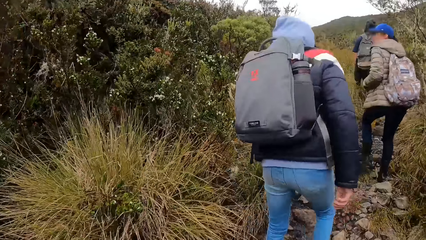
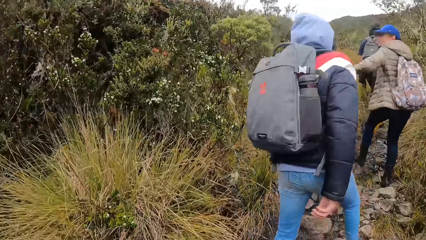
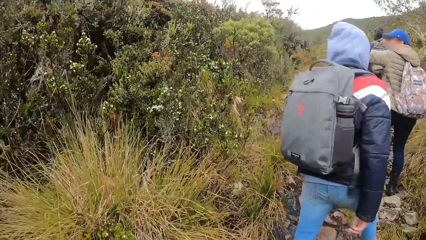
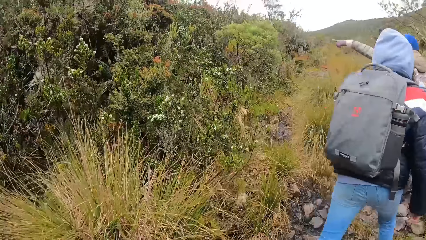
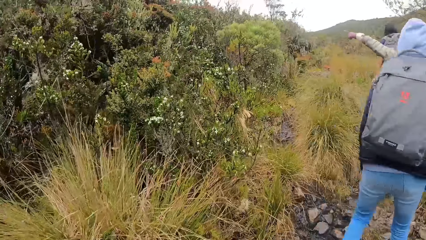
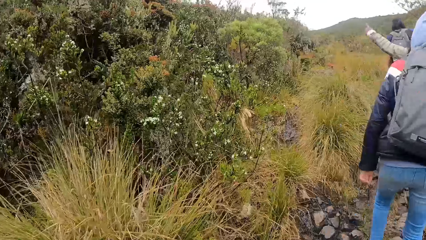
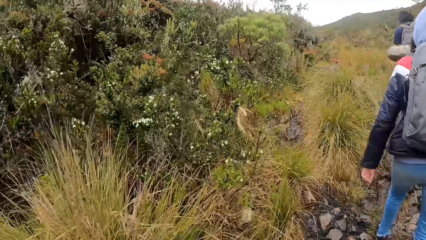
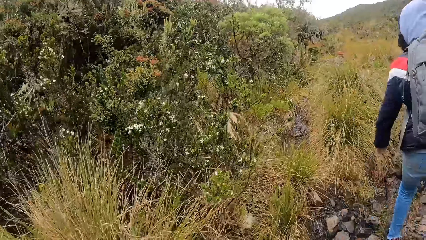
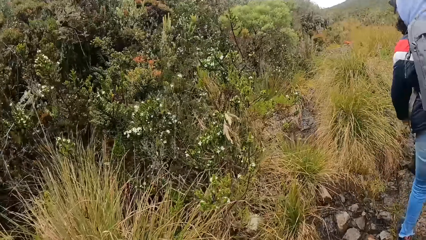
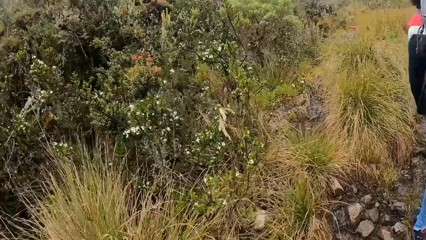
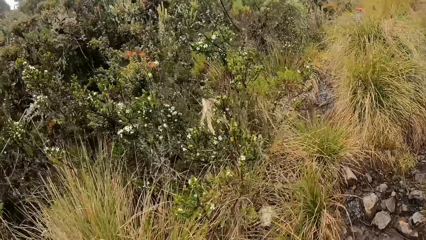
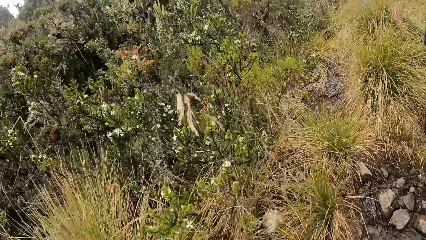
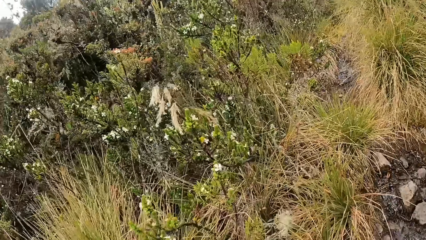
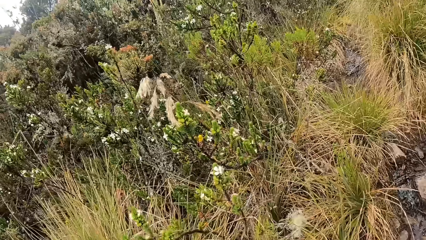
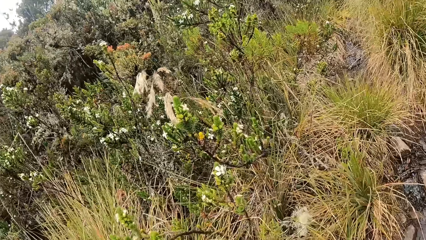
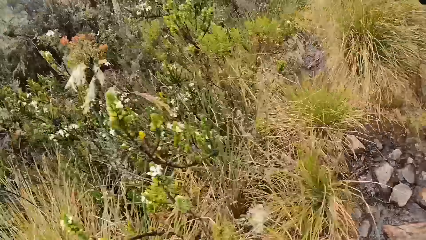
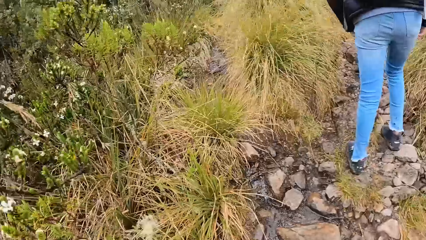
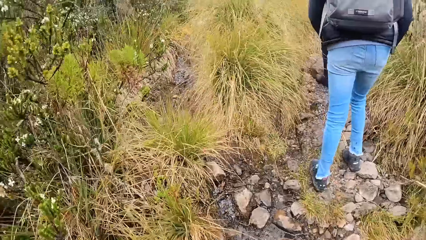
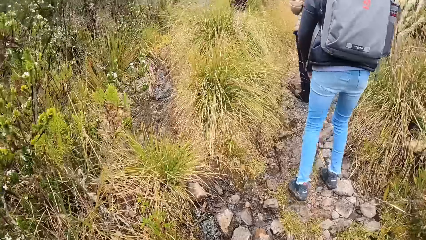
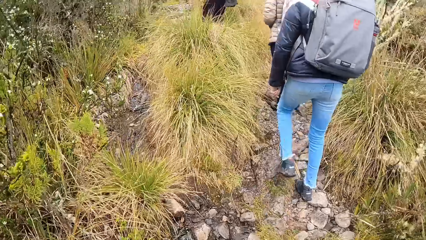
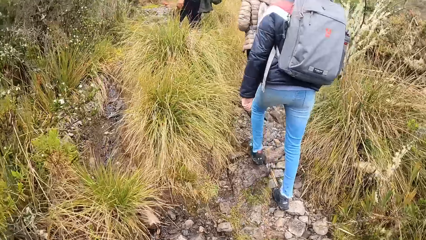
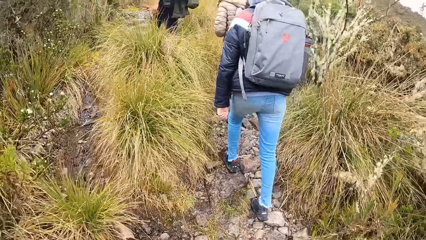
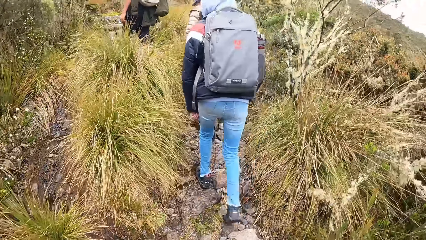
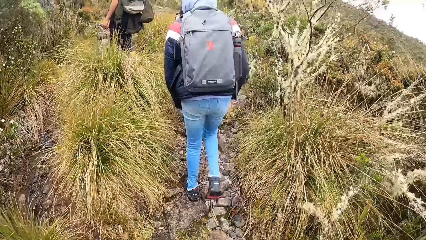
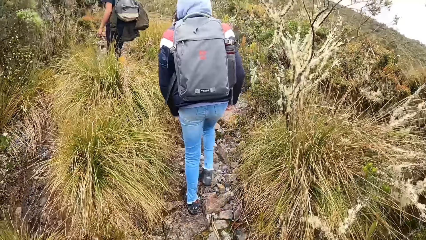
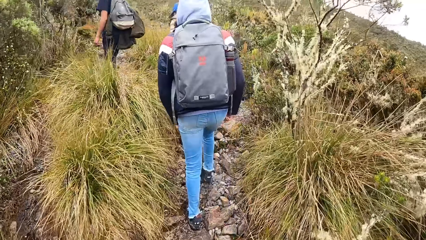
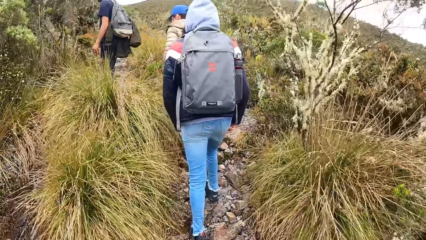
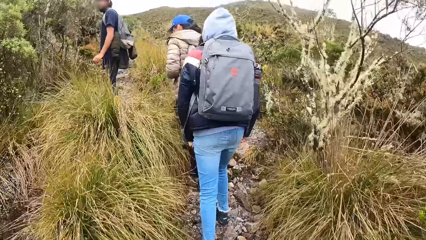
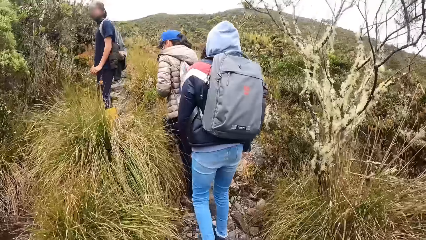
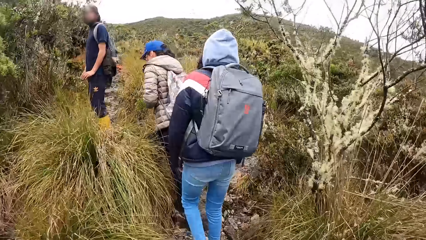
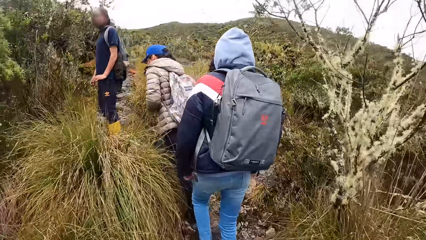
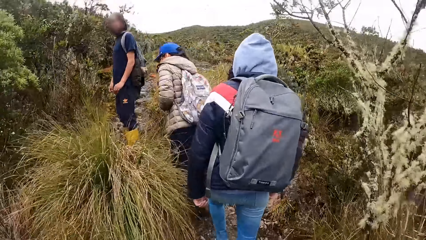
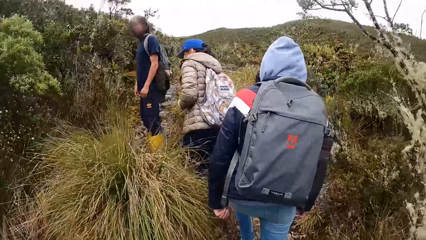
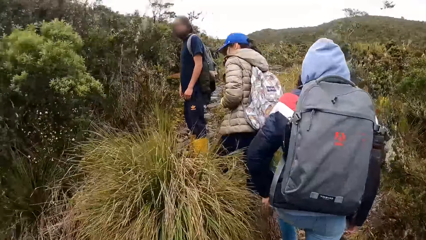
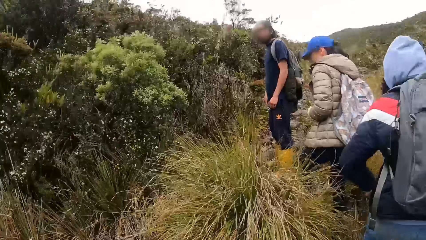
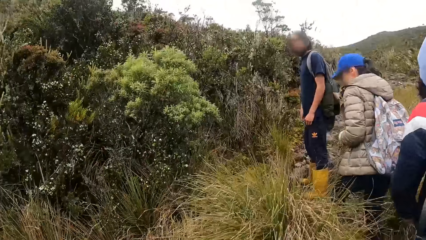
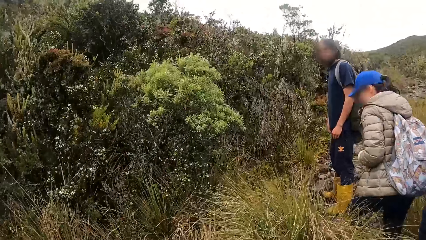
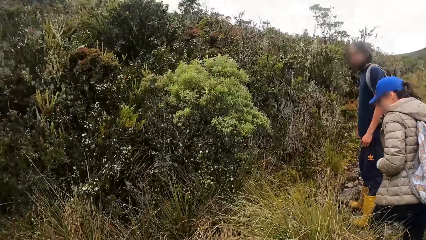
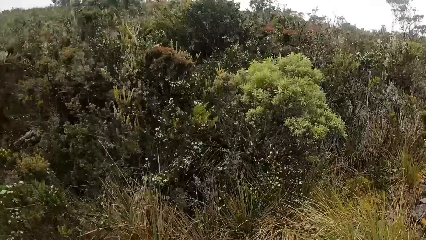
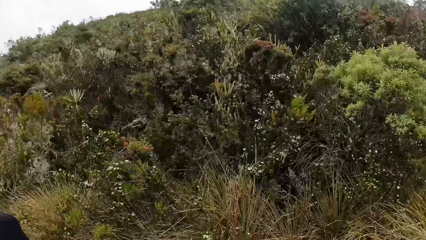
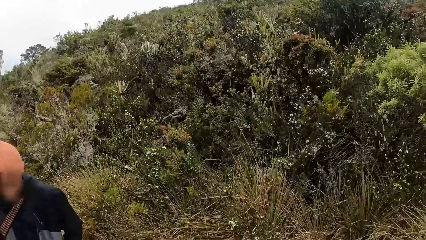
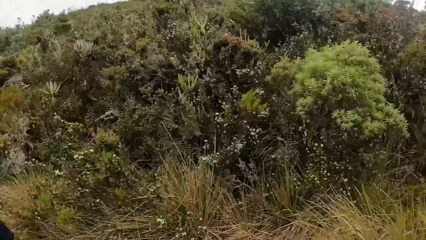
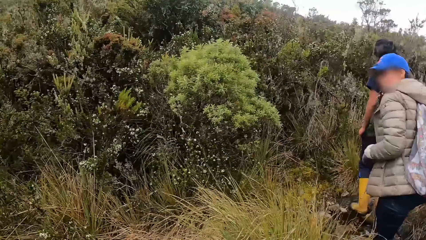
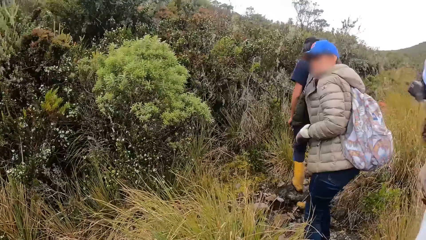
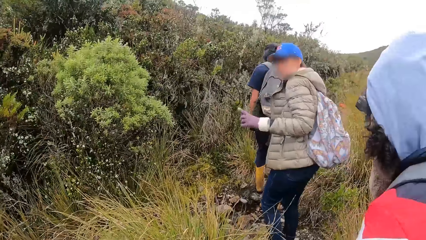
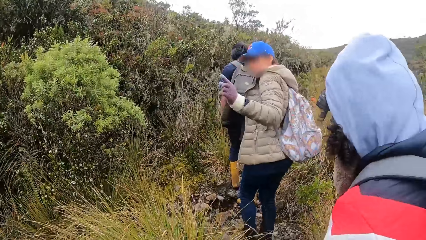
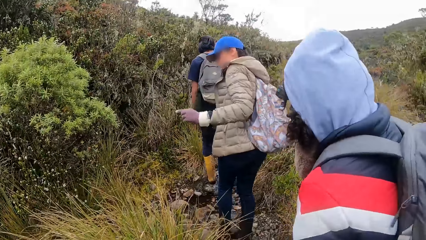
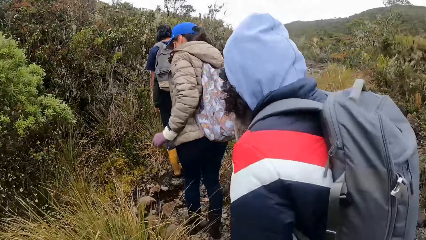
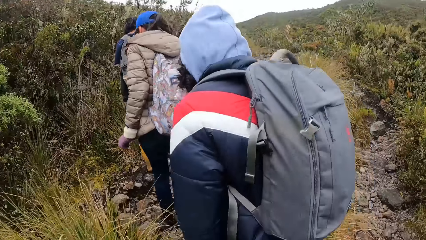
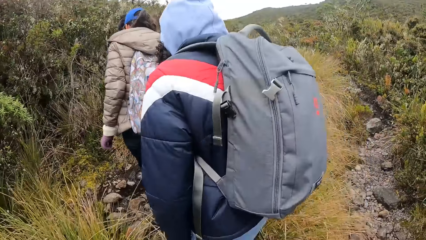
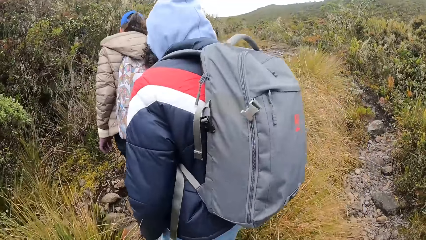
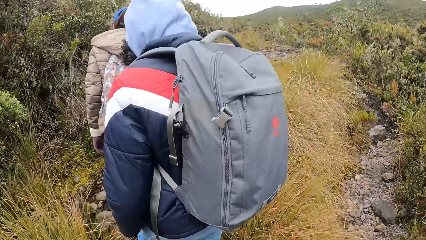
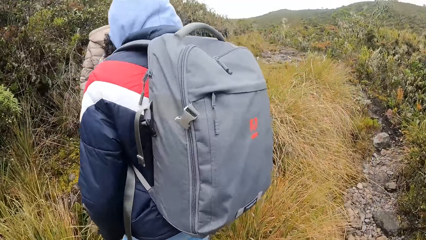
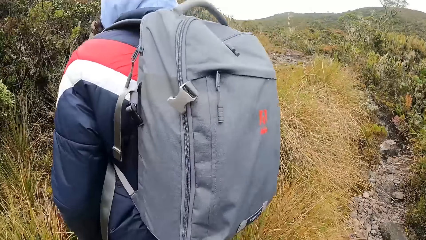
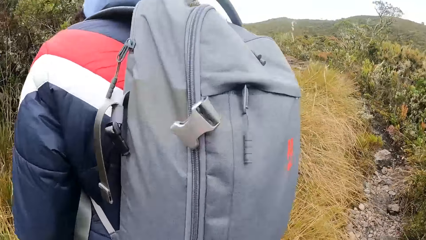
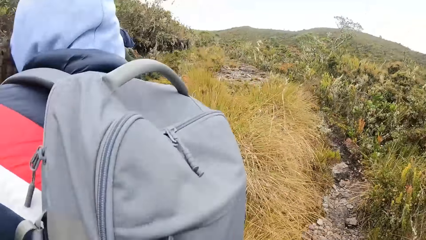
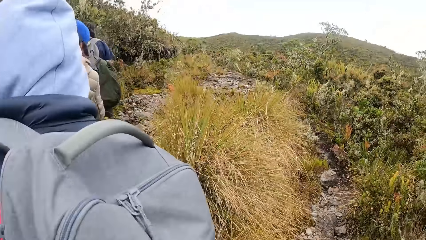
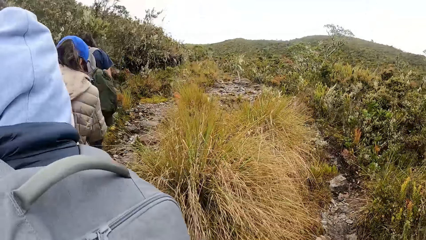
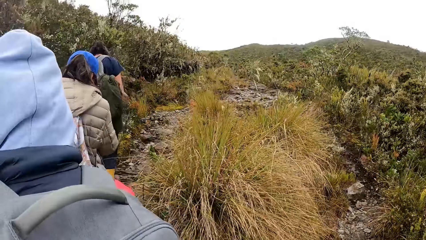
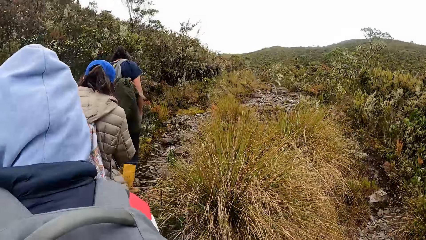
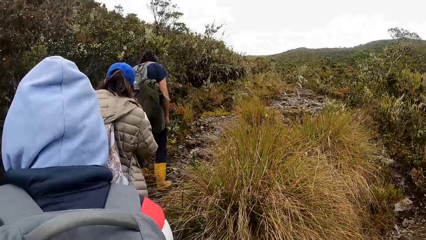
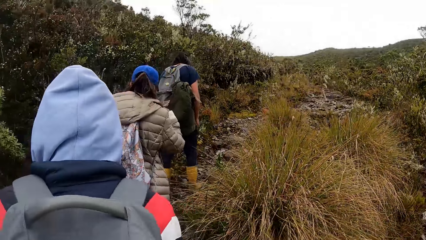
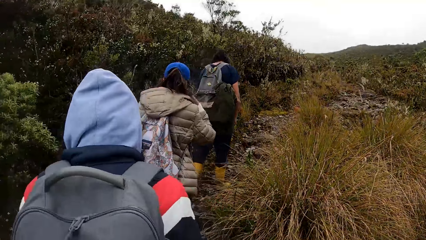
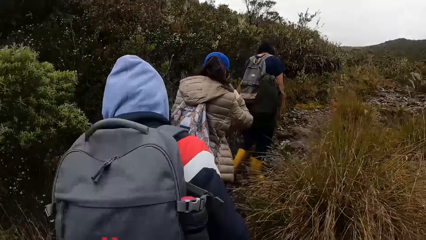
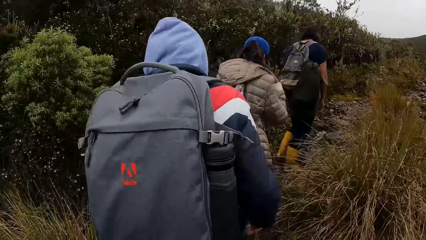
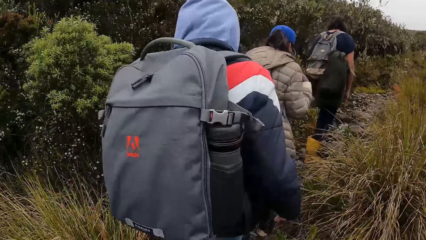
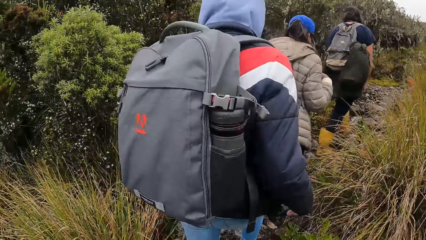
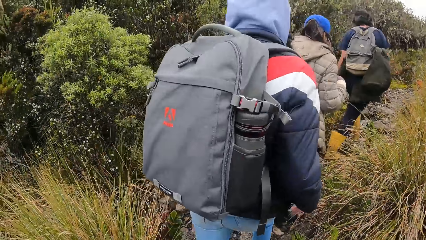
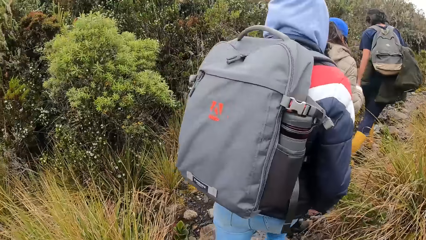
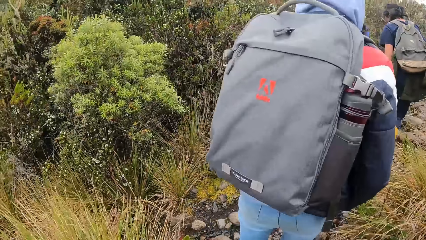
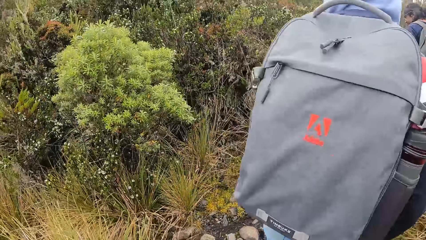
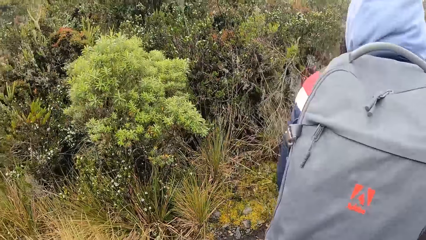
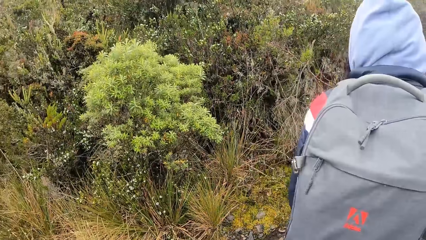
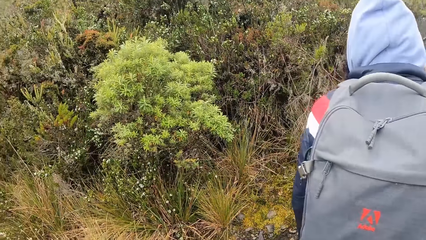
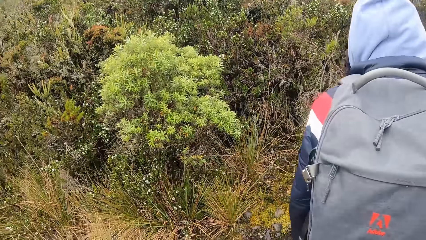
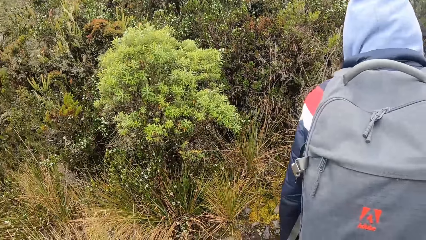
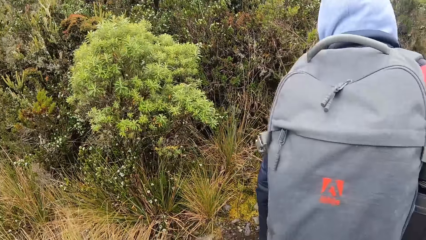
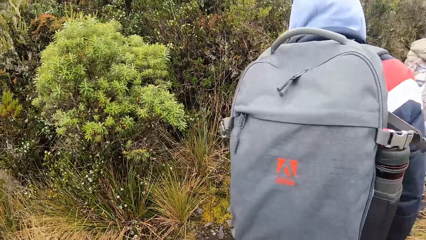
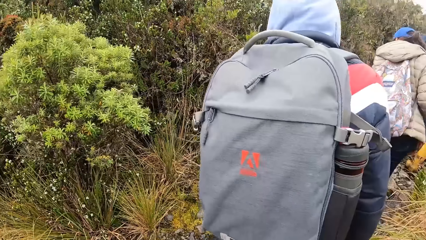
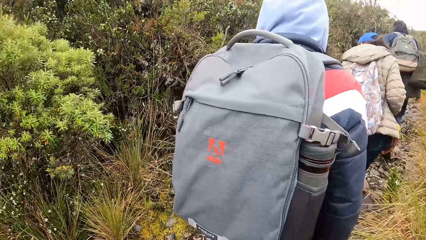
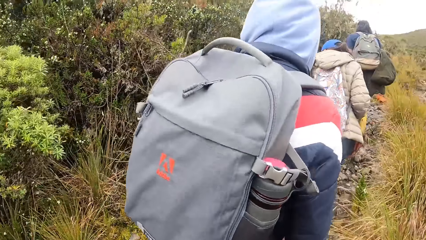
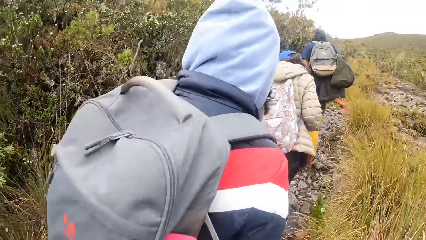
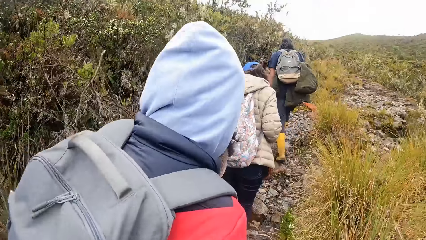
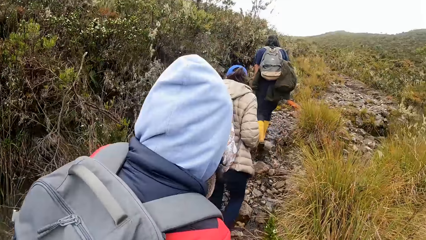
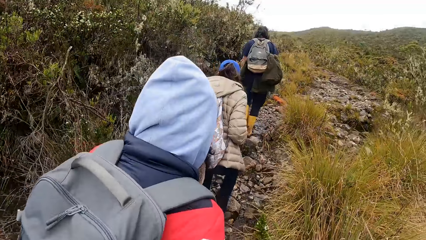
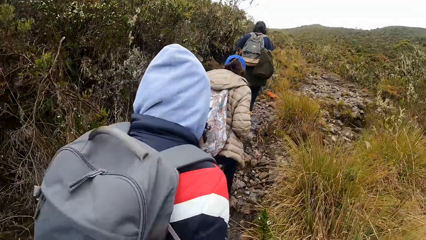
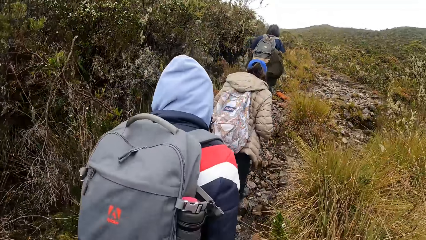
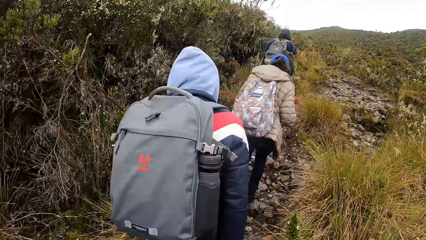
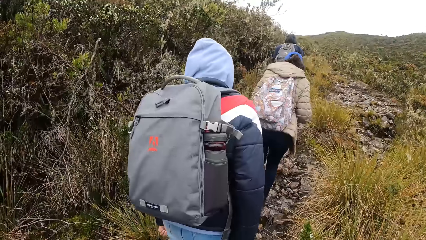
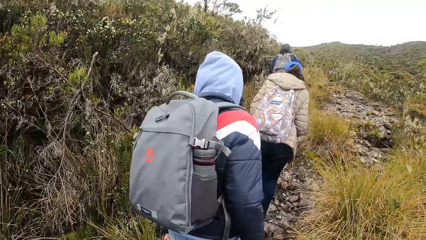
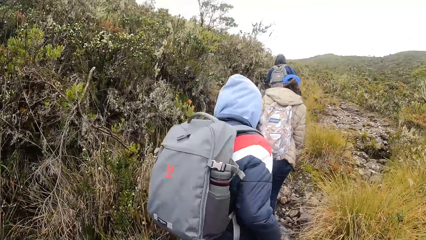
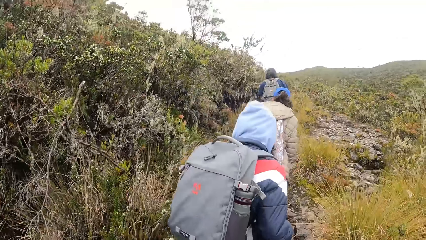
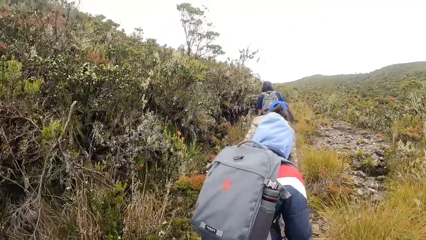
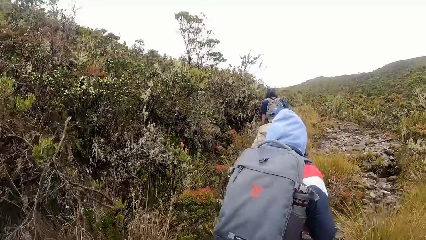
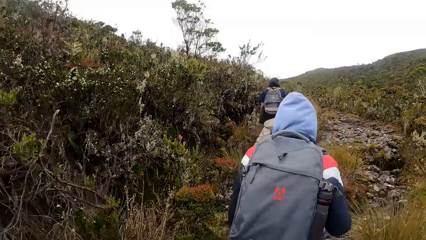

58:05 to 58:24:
The camera wearer stares at the plants. They climb up a hill. They look around the forest. A lady climbs up the hill. The camera wearer climbs up the hill.
